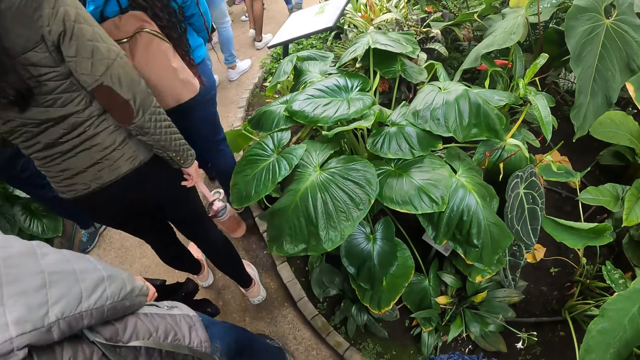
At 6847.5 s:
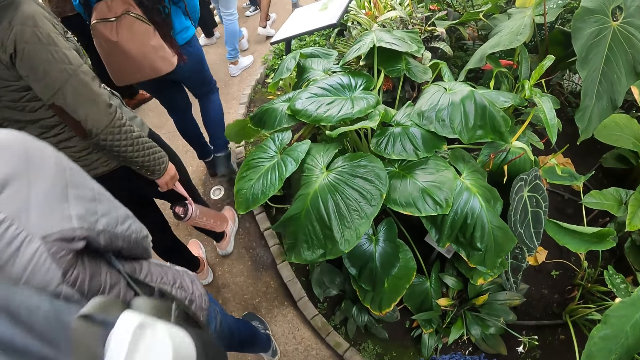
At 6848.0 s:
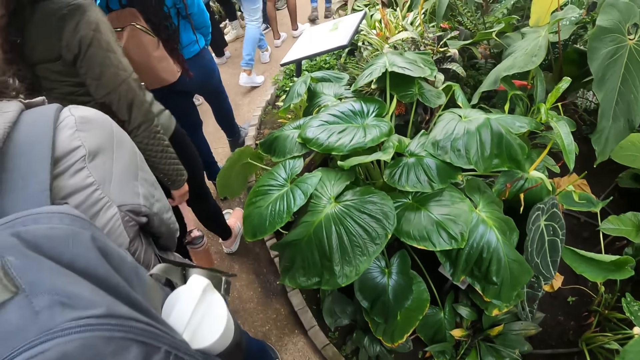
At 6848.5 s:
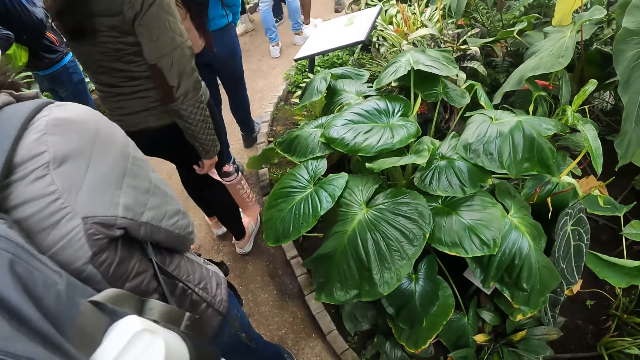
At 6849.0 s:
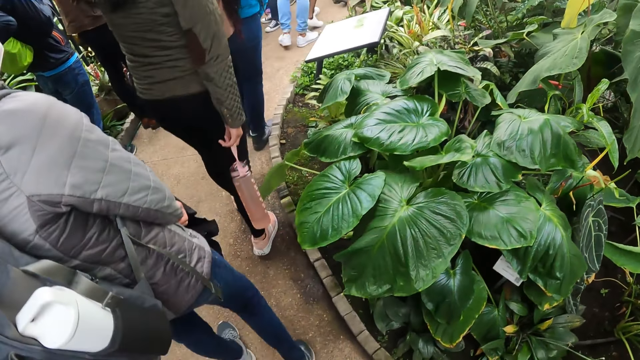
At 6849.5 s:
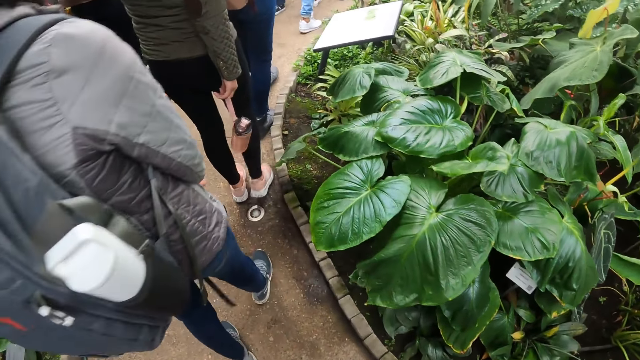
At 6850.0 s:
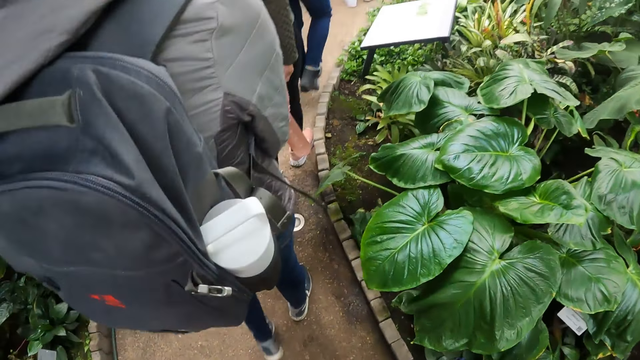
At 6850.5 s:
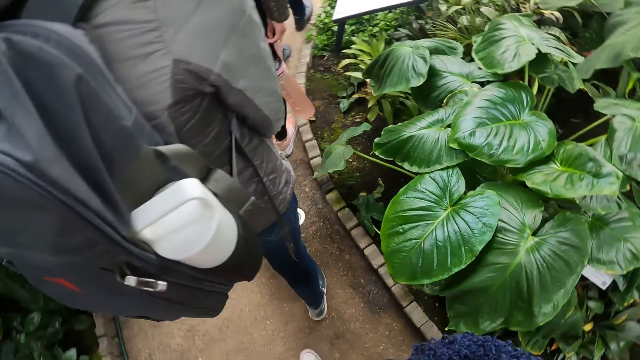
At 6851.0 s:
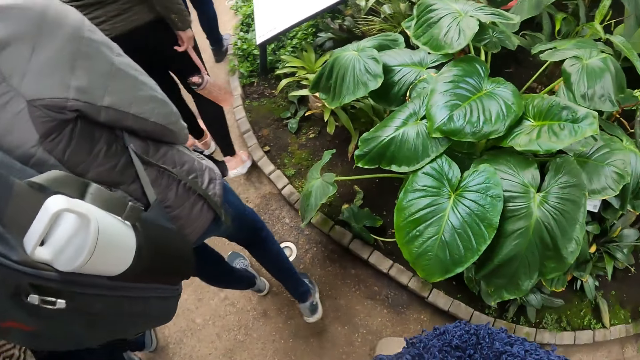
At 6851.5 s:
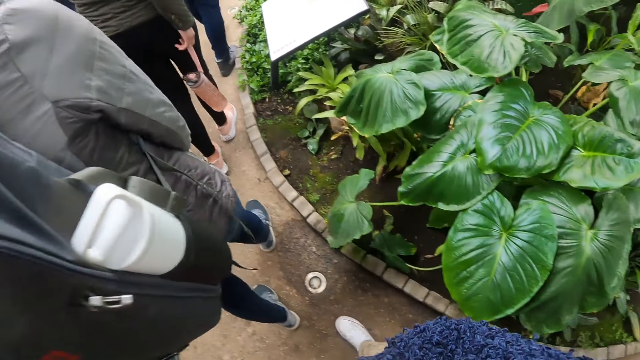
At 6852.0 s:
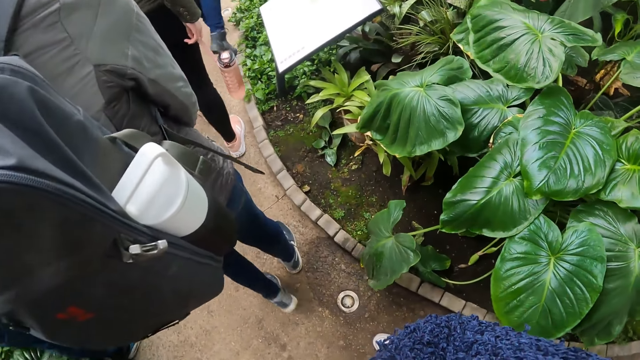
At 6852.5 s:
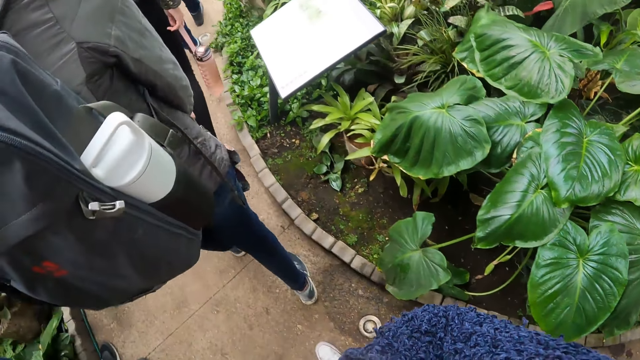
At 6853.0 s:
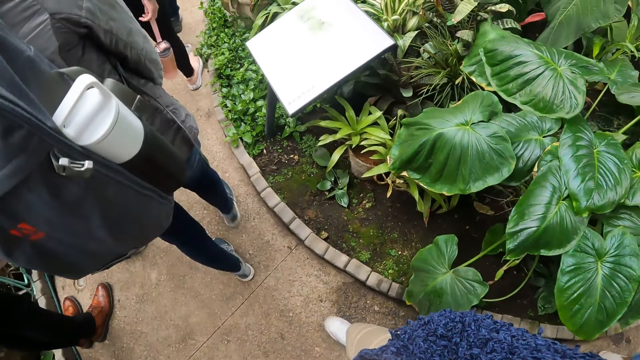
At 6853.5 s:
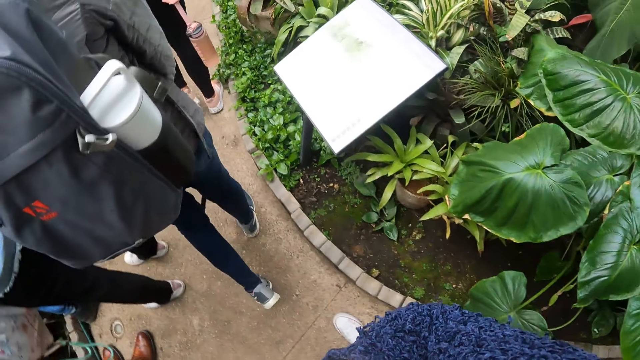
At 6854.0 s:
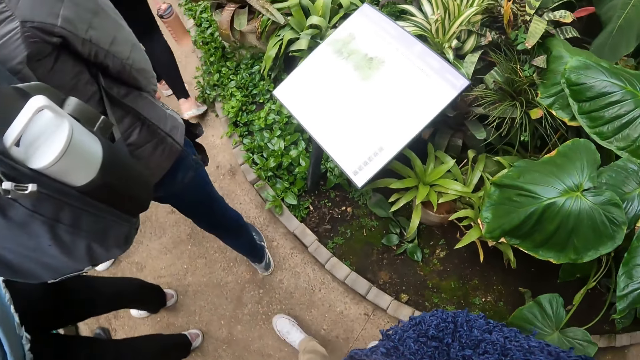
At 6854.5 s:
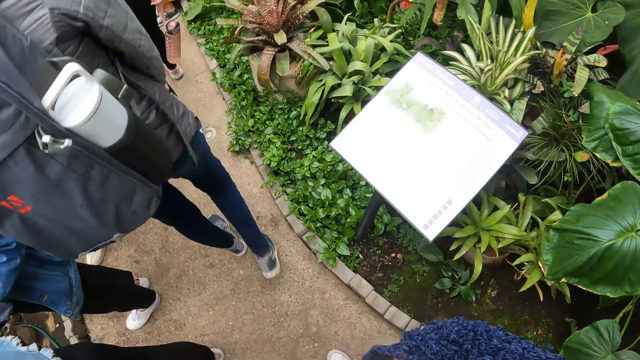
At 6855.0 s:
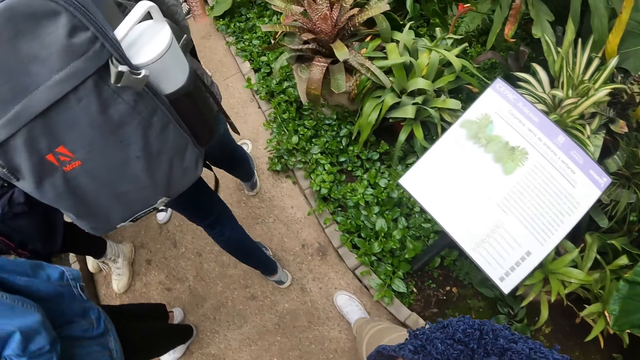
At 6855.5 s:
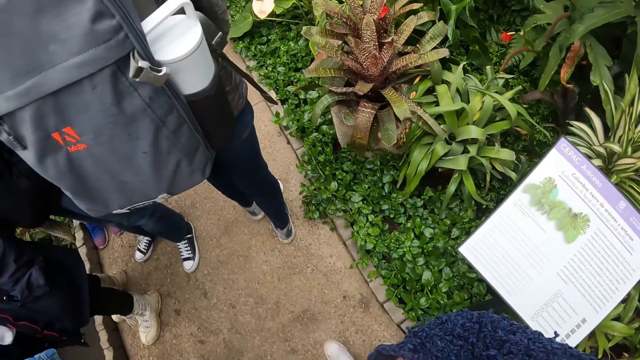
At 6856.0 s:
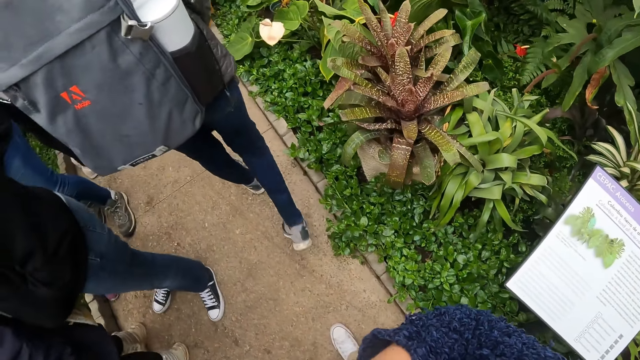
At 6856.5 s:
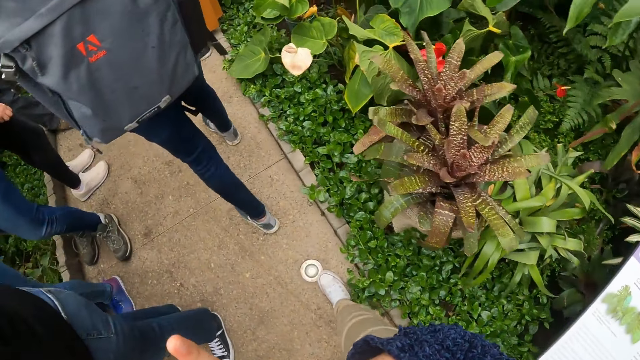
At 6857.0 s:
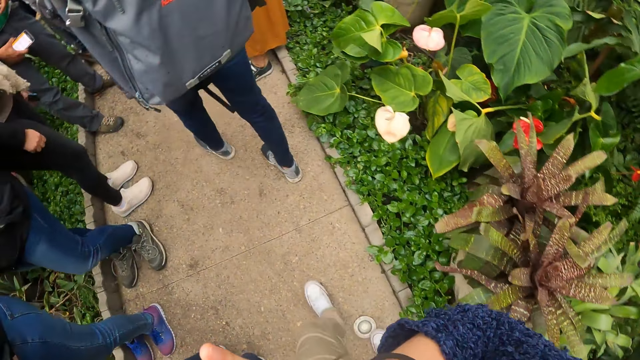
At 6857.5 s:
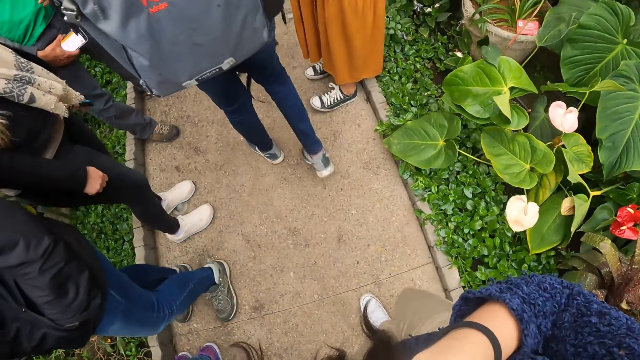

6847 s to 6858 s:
The camera wearer walks on the pathway.

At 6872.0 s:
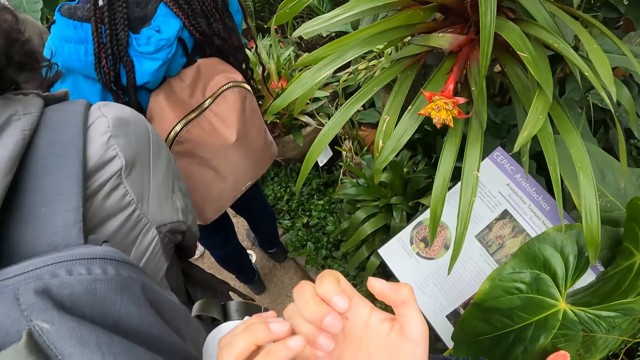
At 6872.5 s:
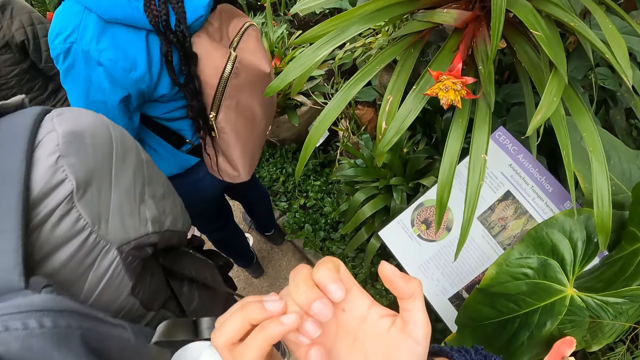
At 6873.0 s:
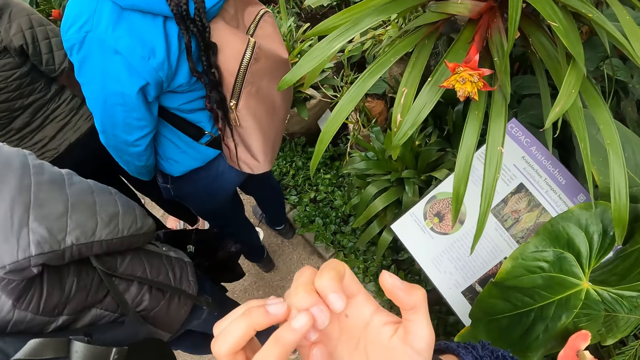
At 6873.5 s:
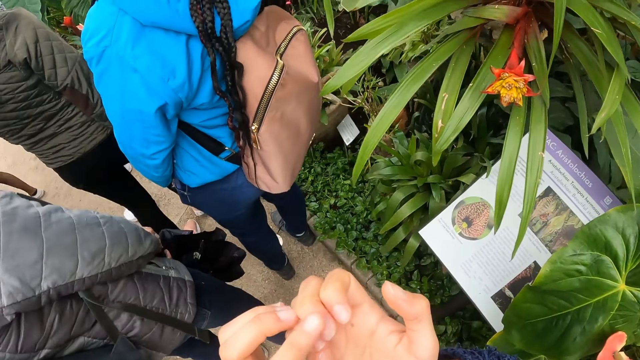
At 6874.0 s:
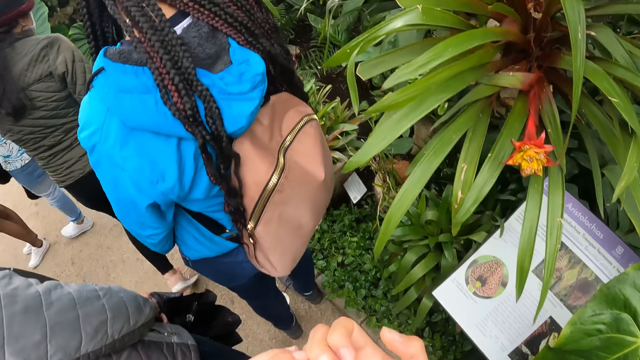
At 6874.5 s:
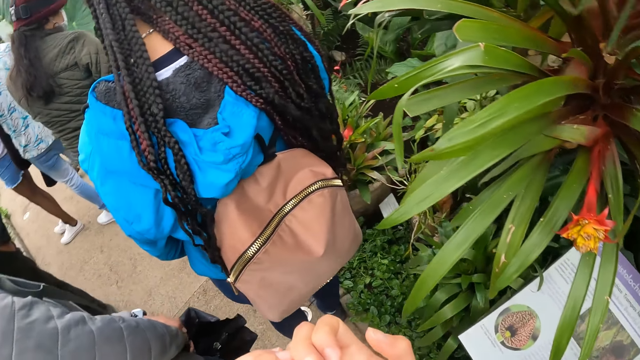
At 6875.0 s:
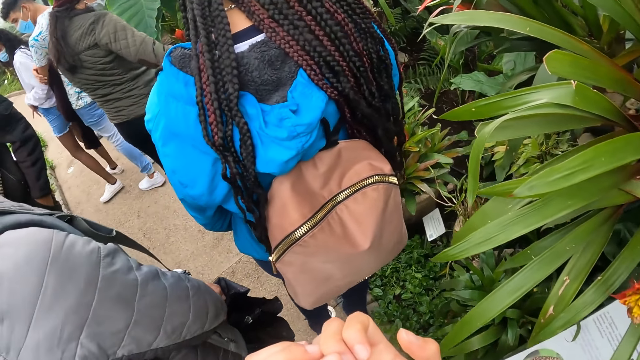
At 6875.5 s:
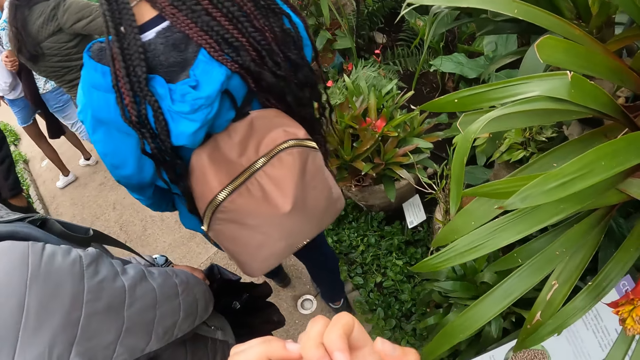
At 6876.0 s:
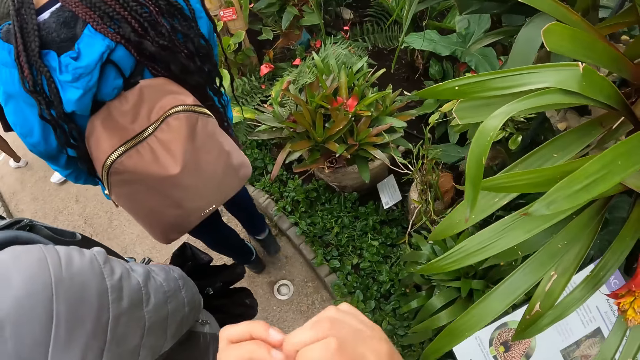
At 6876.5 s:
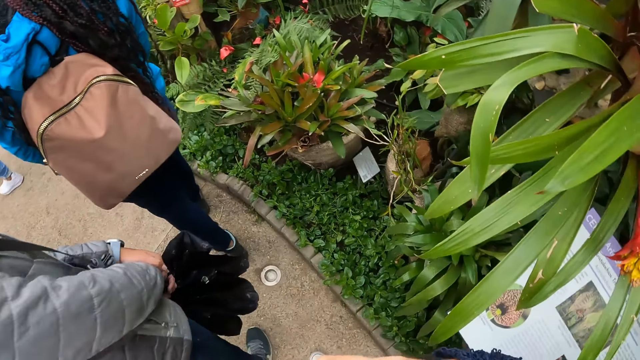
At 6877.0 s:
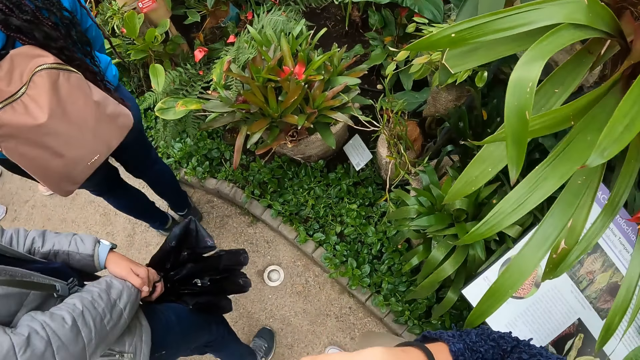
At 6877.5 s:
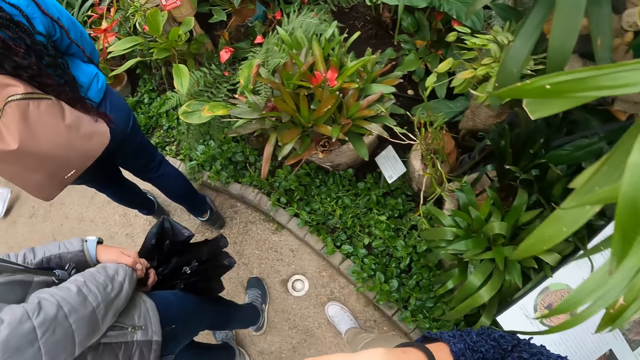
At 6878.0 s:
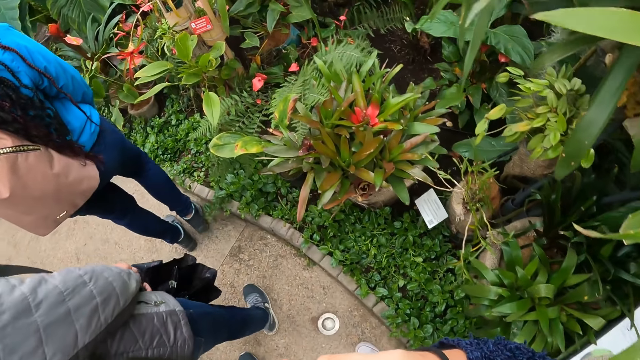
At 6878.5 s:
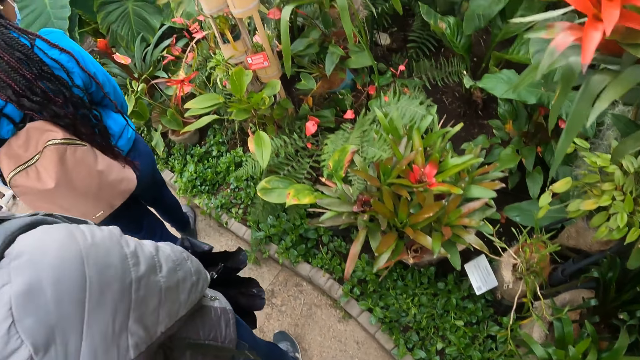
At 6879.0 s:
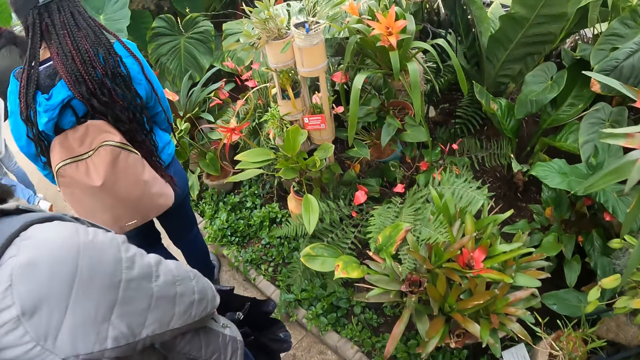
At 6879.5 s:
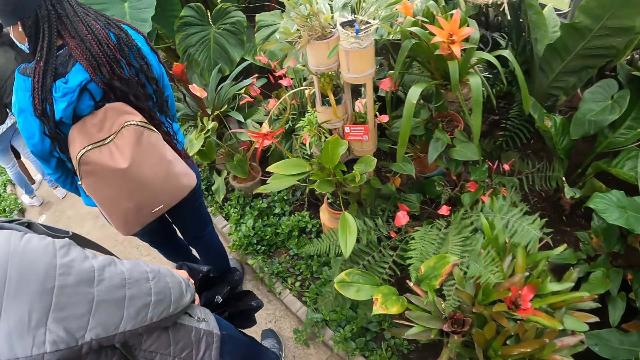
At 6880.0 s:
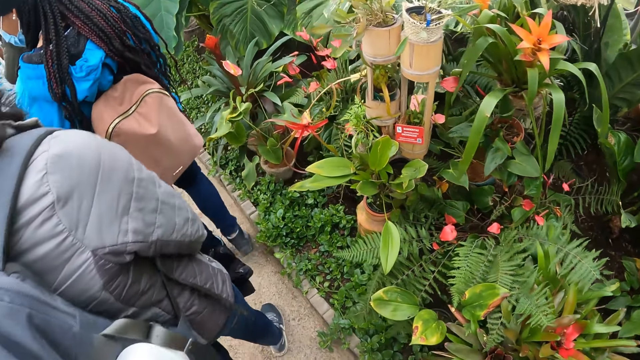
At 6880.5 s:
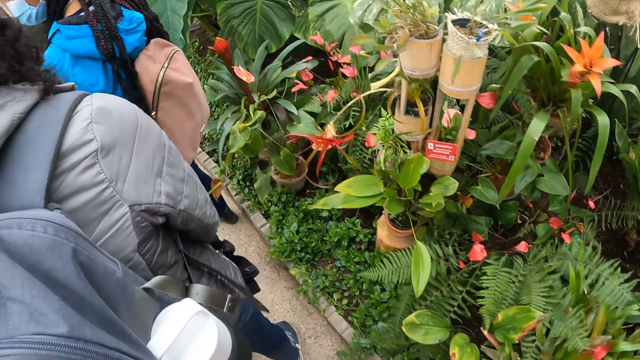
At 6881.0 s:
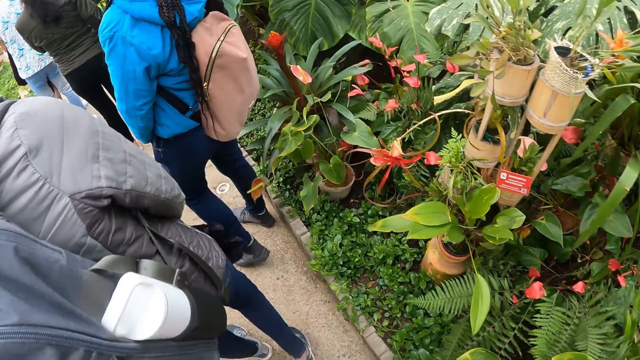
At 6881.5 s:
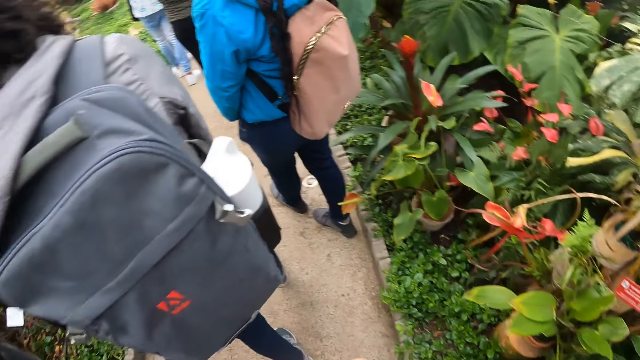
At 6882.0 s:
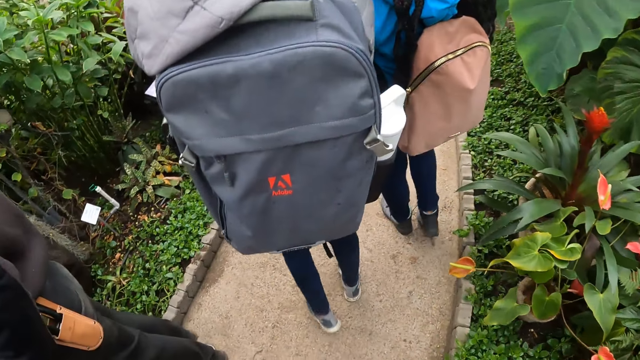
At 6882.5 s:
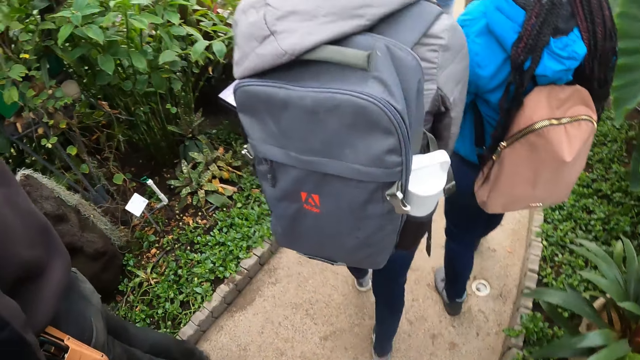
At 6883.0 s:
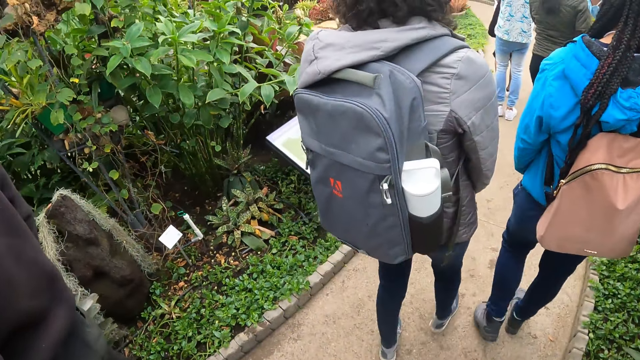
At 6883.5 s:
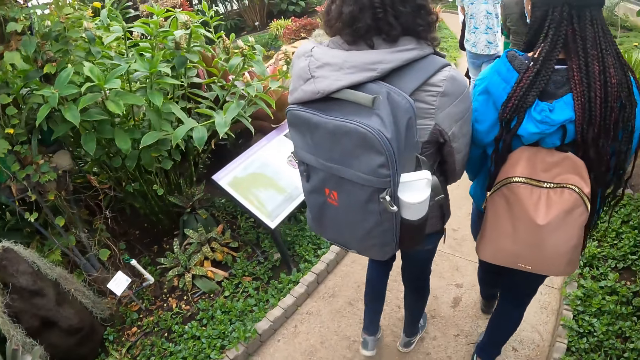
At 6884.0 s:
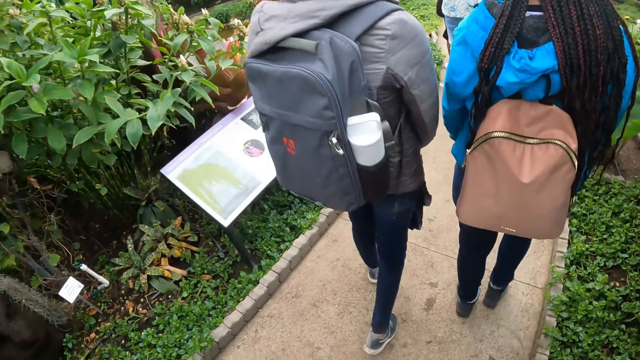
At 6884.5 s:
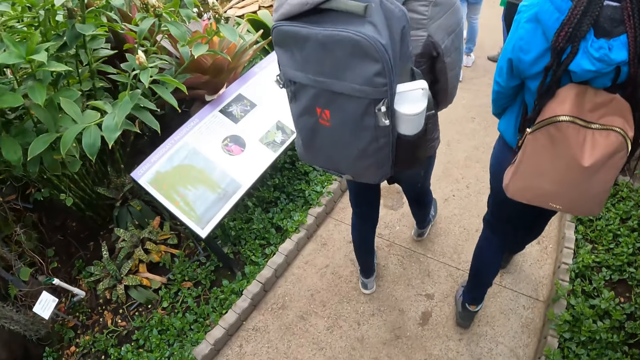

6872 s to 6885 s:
The camera wearer touches her nail.
